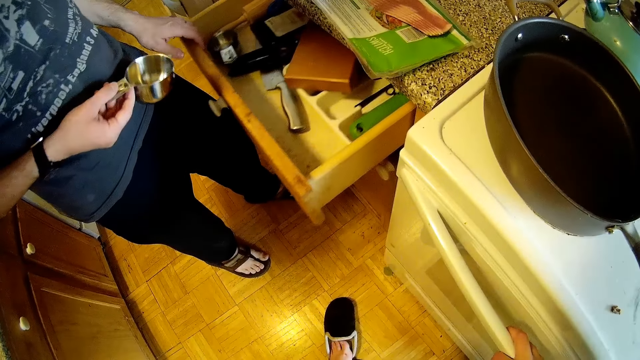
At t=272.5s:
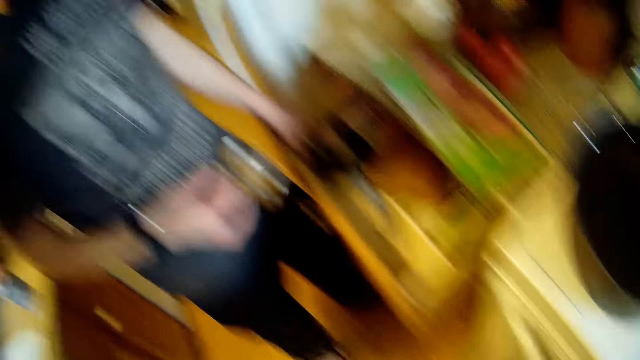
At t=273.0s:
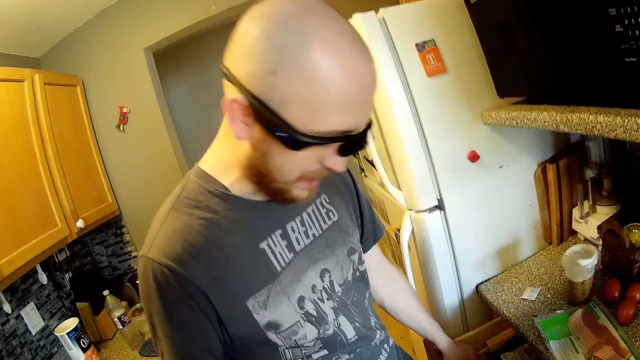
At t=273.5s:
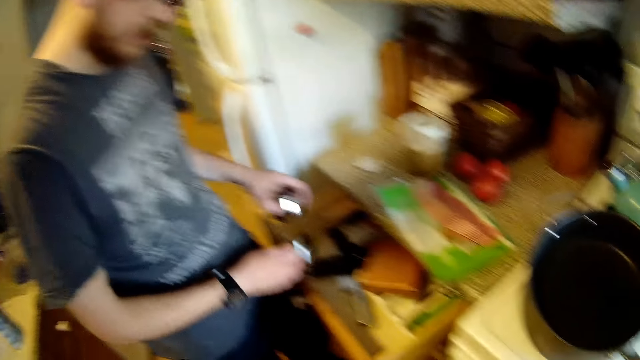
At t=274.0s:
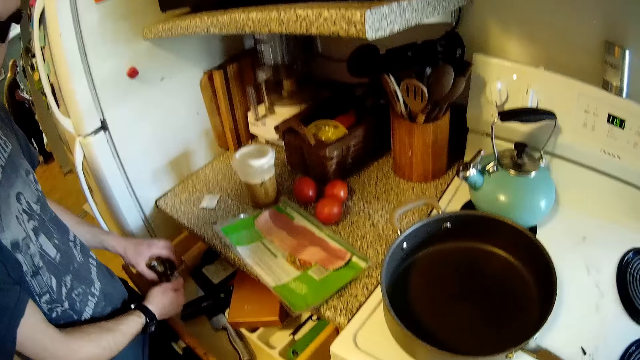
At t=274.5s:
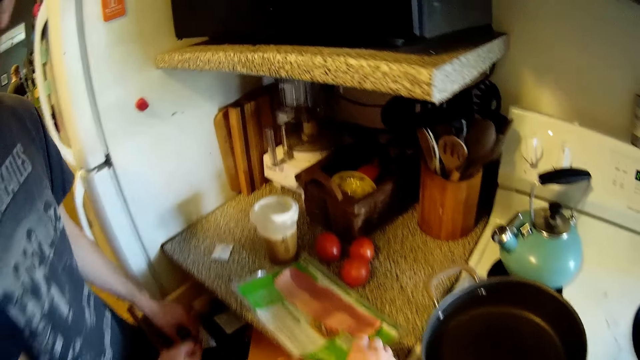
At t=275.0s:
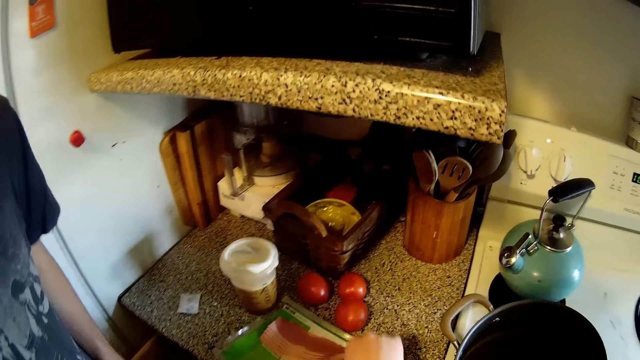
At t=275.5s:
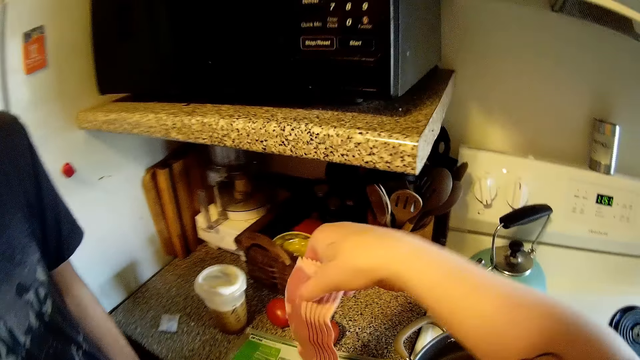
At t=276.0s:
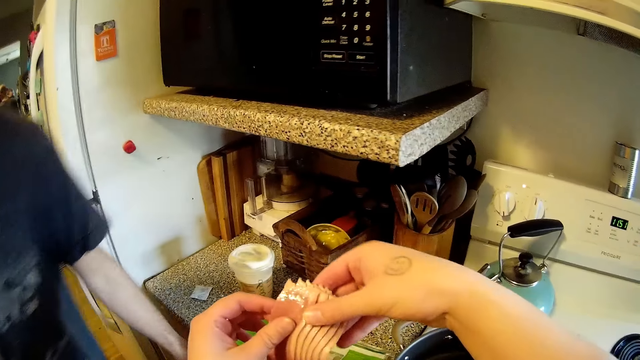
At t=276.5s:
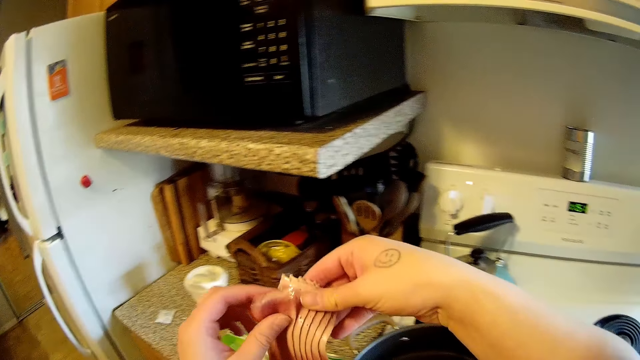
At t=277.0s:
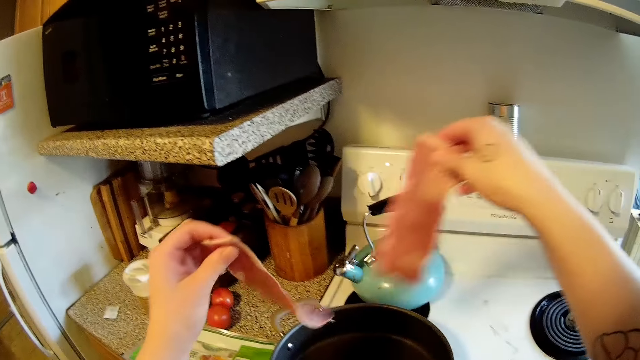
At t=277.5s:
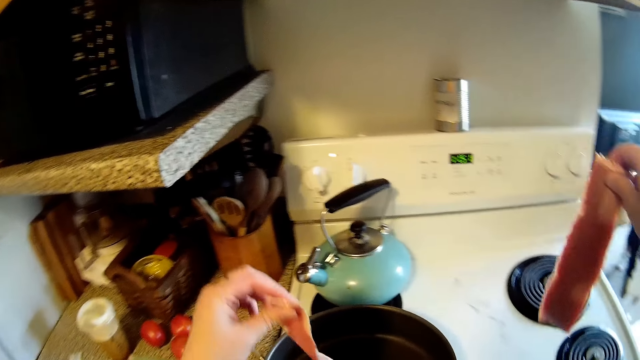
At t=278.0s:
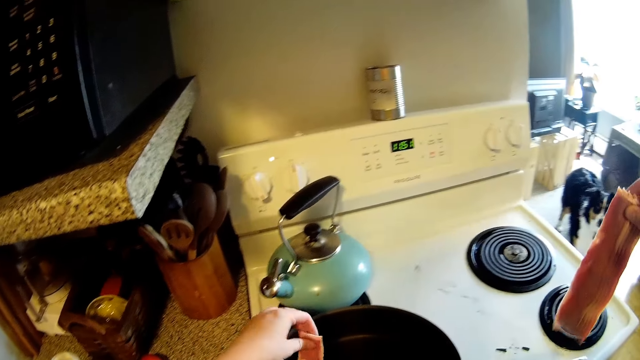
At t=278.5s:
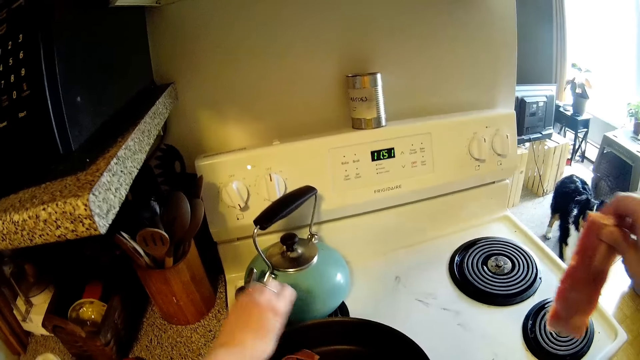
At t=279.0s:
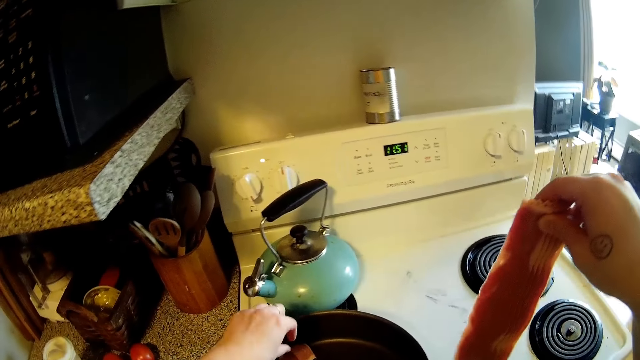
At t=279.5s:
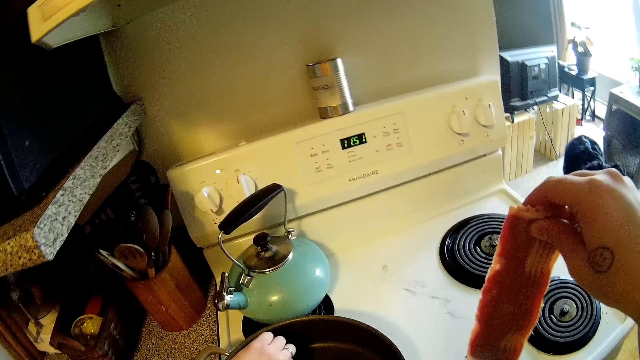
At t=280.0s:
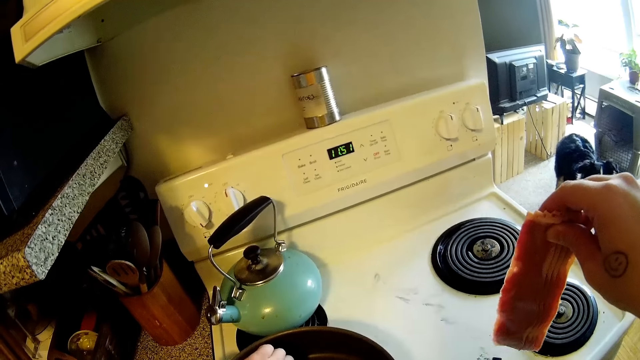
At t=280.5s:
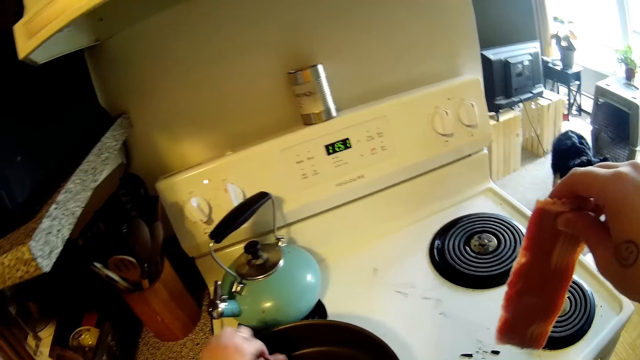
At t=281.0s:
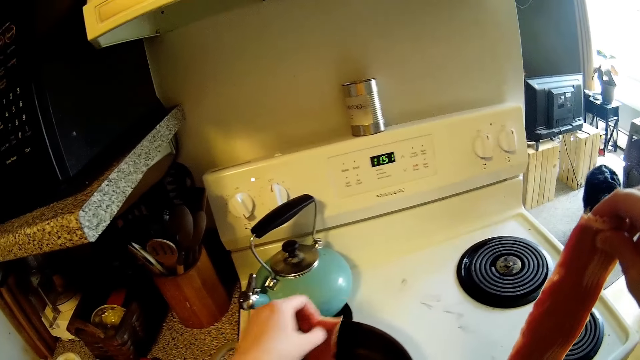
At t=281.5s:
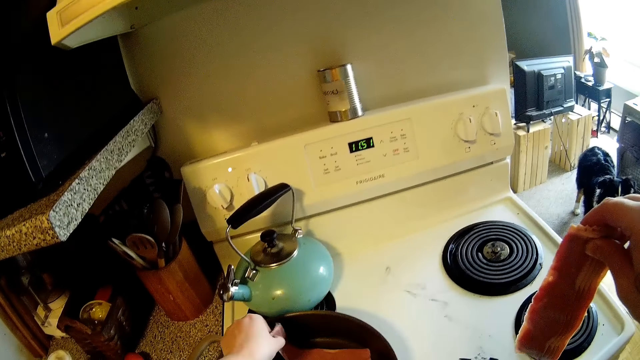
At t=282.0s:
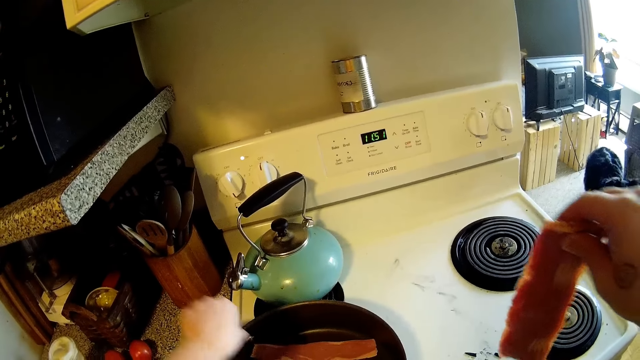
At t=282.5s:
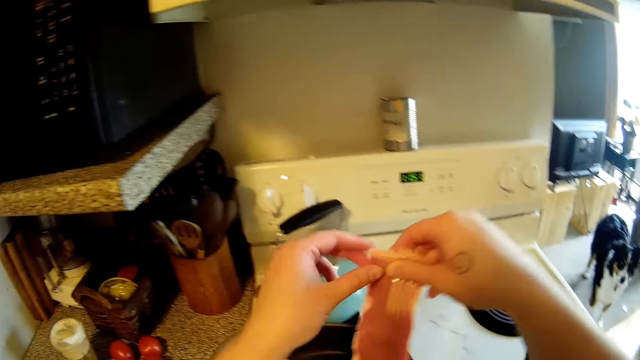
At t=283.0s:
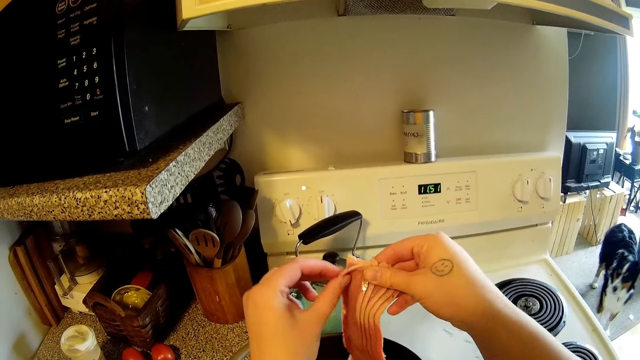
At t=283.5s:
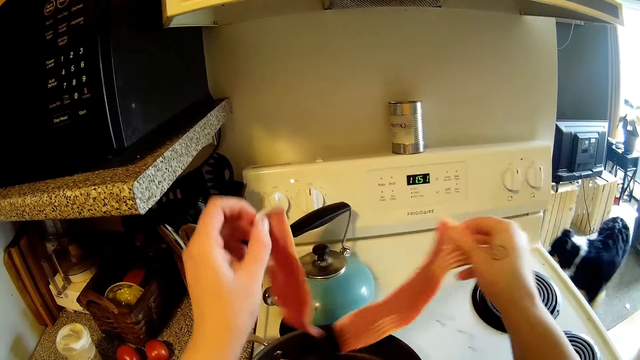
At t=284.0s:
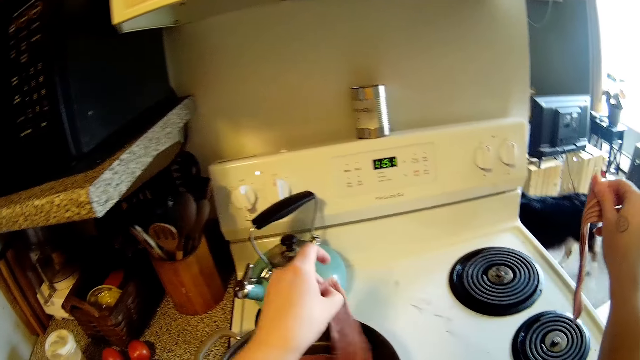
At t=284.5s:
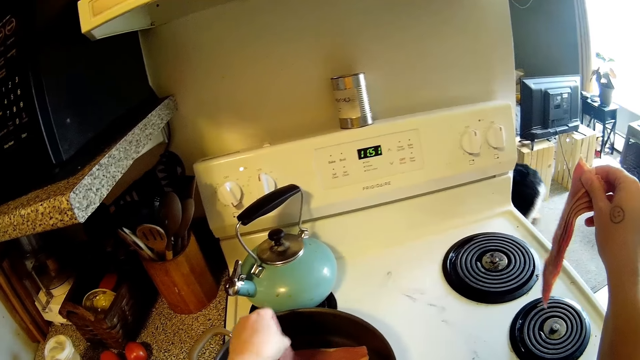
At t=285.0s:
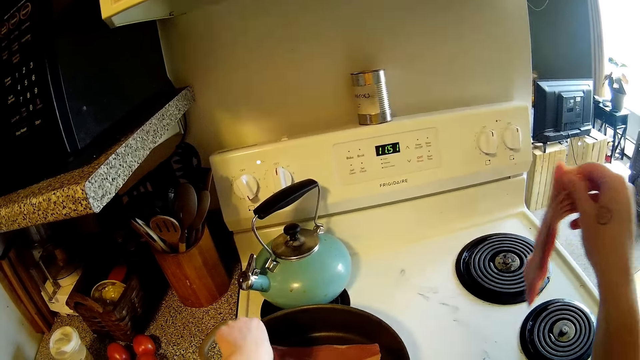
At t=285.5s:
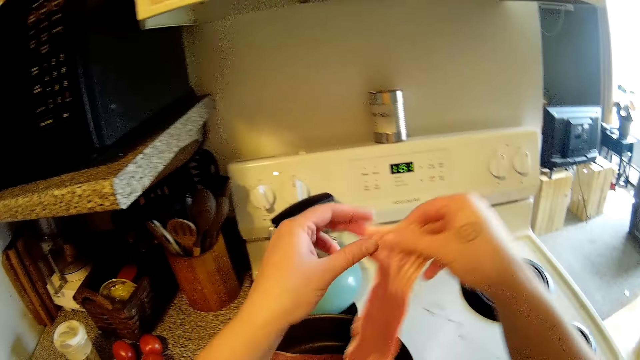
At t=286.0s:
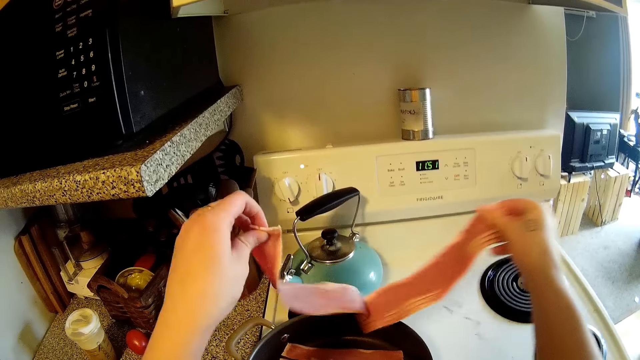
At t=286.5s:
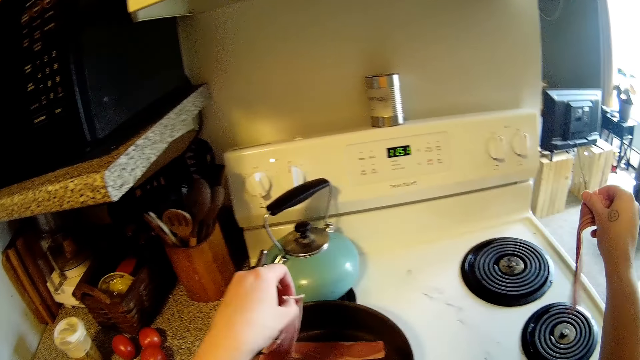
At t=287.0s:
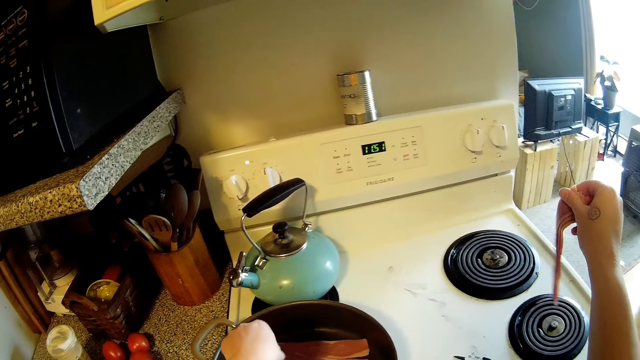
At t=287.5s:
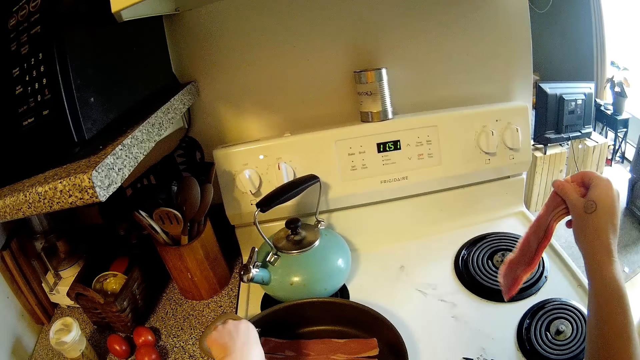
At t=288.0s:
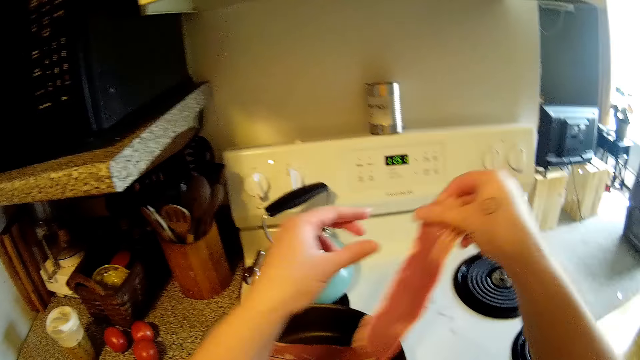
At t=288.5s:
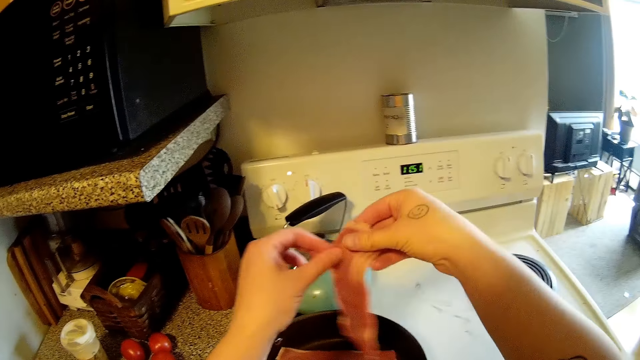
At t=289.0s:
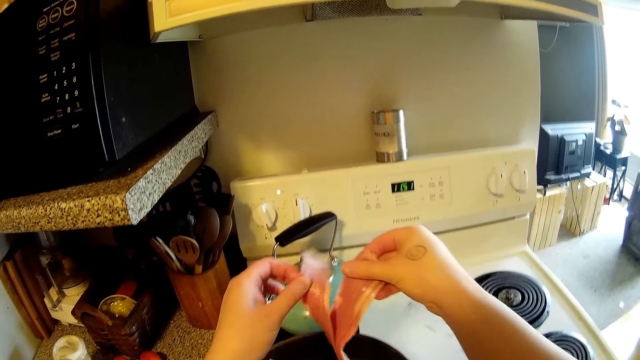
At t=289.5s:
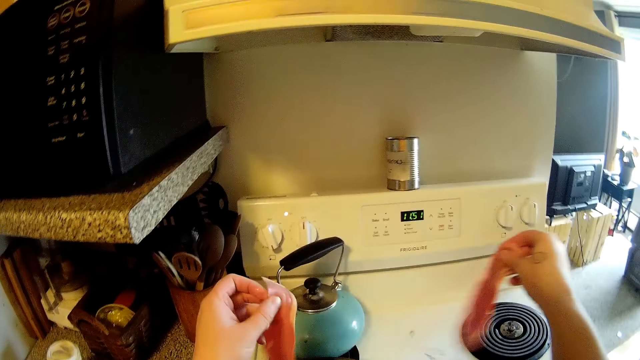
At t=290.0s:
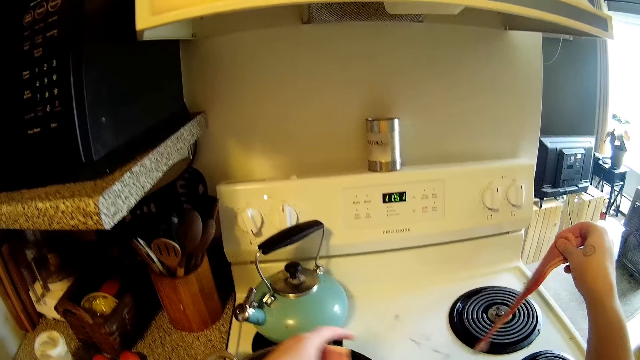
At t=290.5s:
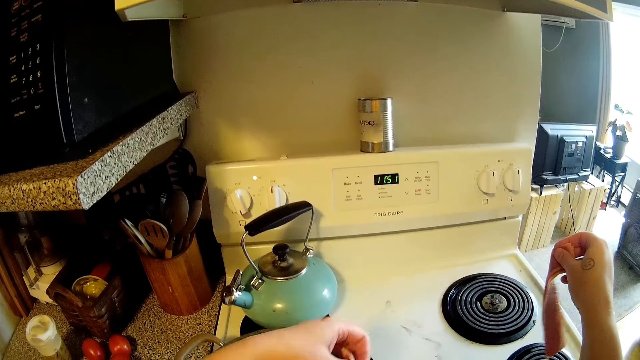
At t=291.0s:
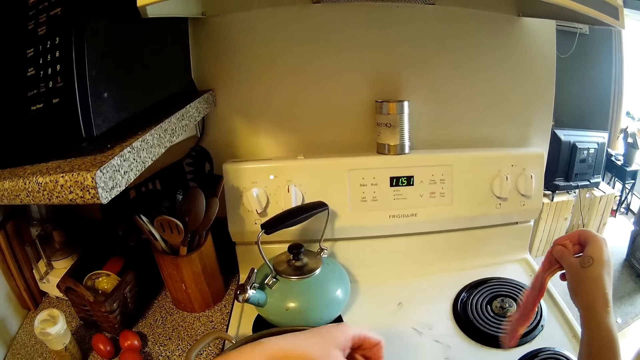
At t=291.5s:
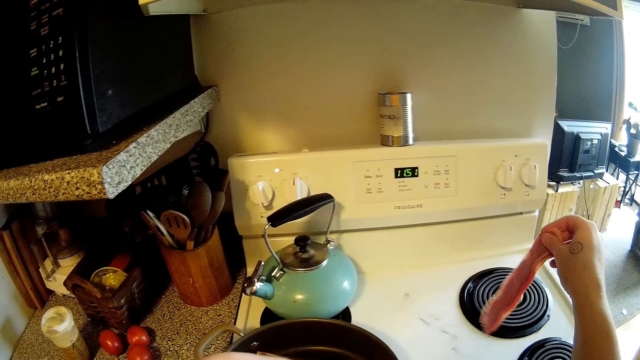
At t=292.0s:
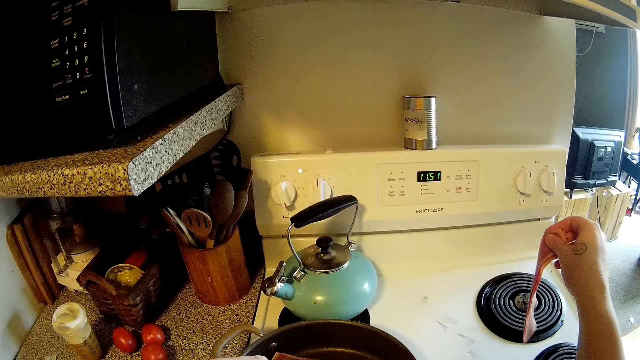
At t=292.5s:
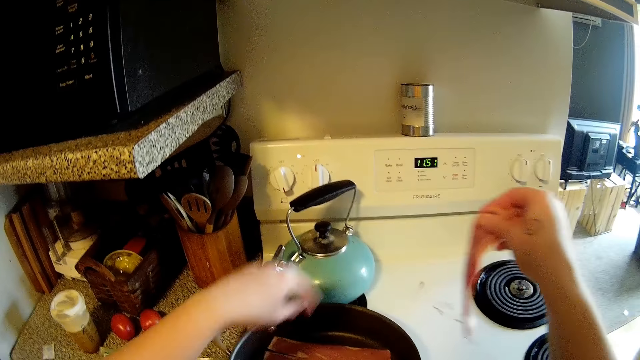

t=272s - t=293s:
The man picks up the lid of the cup in his right hand with his left hand. The man covers the cup with the lid. The man drops the cup into the drawer. The camera wearer picks up the pack of meat on the countertop with her right hand. She holds meat slices. She takes a piece of meat out of the pack of meat in her right hand with her left hand. She drops the piece of meat into the pot. She takes a piece of meat out of the pack of meat in her right hand with her left hand. She drops the piece of meat into the pot. She picks up a slice of beef from her right hand in the left hand. She places the beef slice in her left hand into the frying pan on the cooker. She picks up a slice of beef from her right hand in the left hand. She sings. She places the beef slice in her left hand into the frying pan on the cooker. She sings again.
